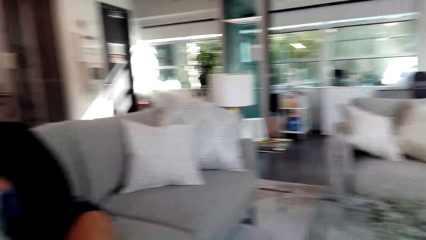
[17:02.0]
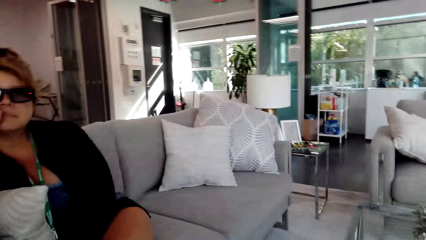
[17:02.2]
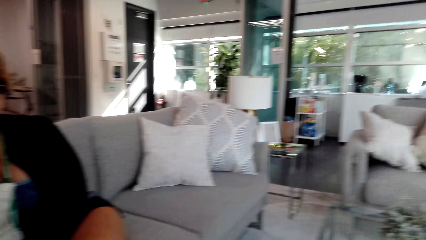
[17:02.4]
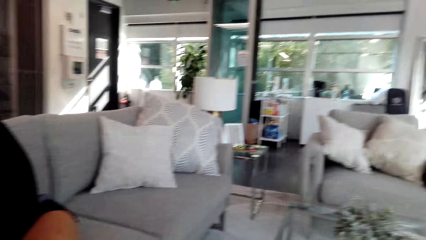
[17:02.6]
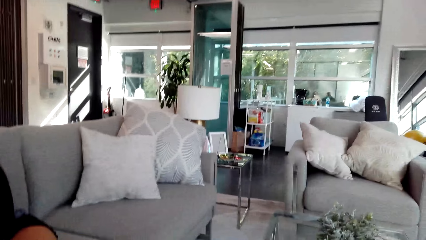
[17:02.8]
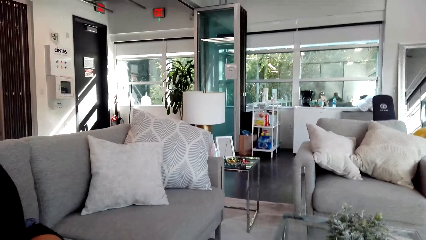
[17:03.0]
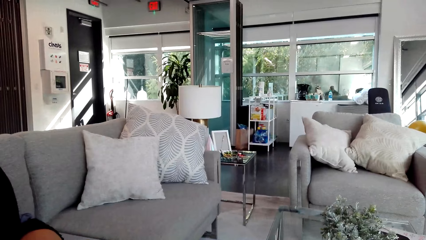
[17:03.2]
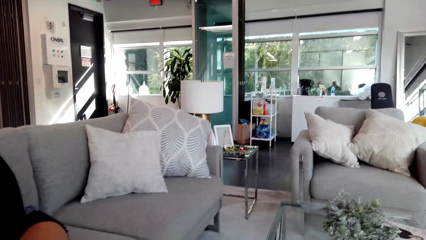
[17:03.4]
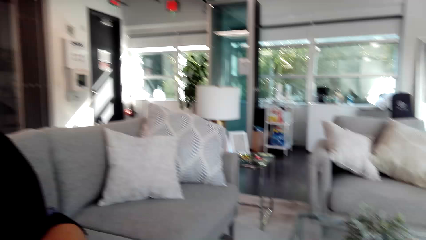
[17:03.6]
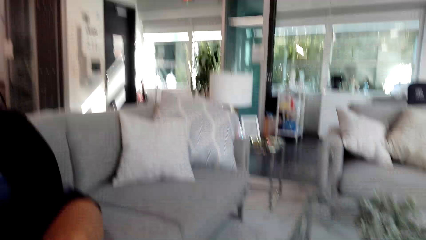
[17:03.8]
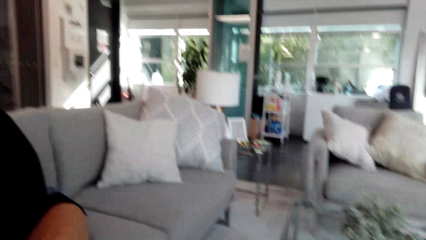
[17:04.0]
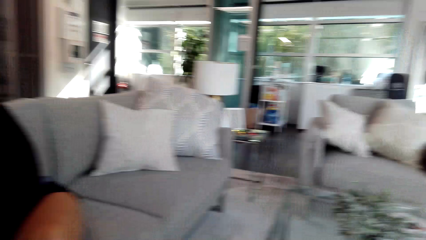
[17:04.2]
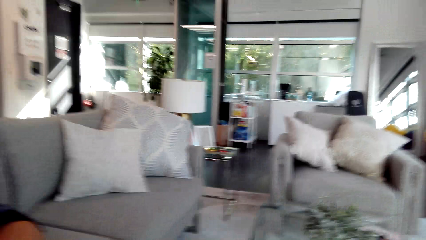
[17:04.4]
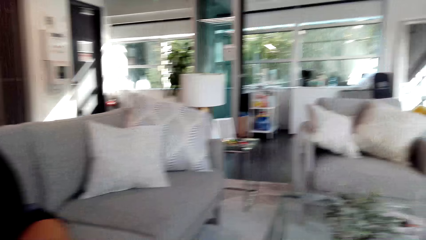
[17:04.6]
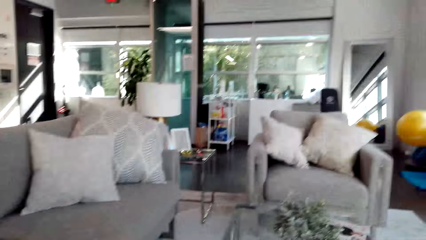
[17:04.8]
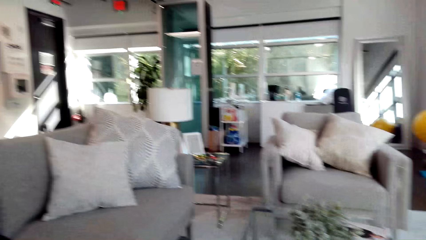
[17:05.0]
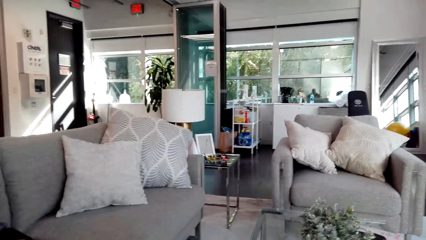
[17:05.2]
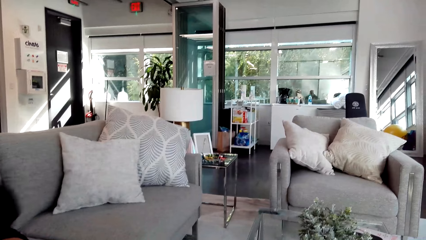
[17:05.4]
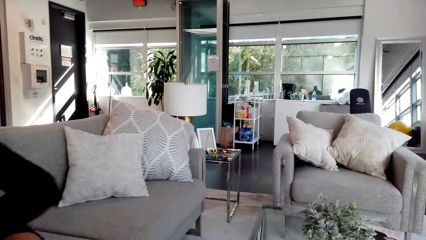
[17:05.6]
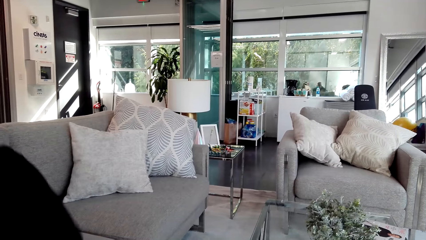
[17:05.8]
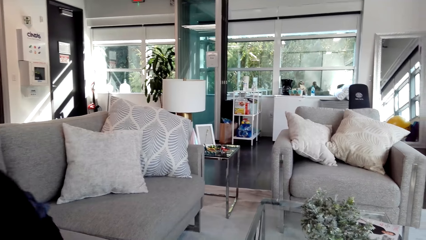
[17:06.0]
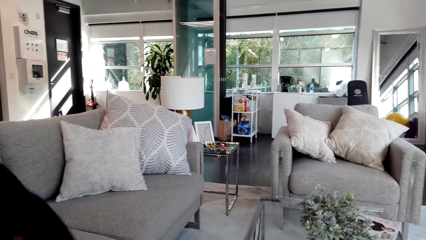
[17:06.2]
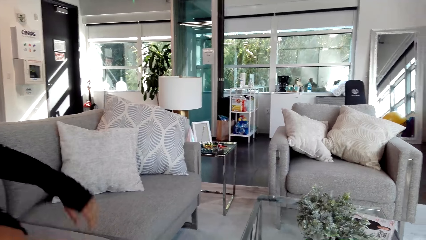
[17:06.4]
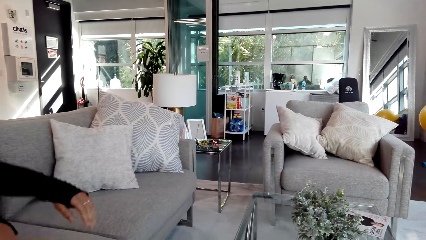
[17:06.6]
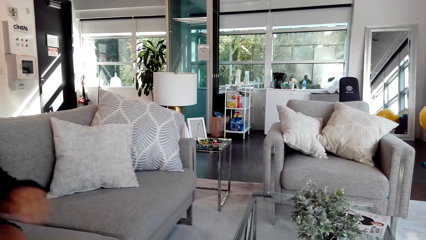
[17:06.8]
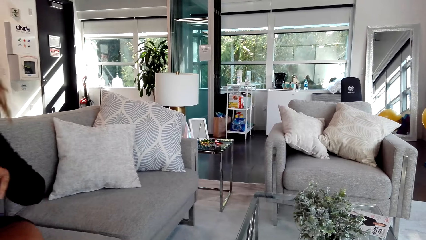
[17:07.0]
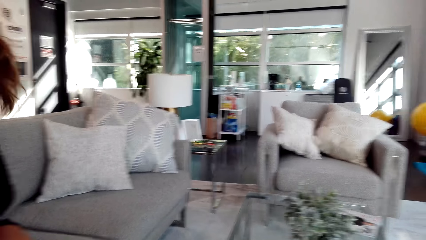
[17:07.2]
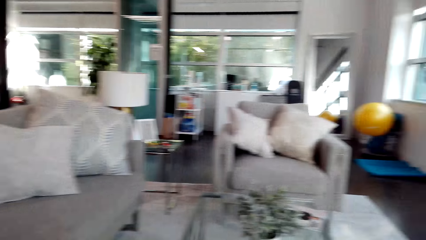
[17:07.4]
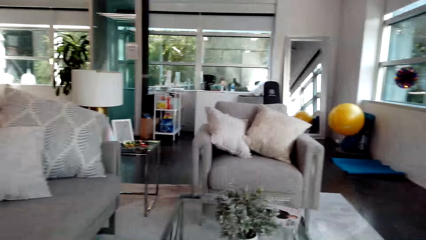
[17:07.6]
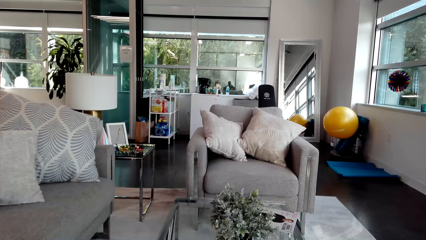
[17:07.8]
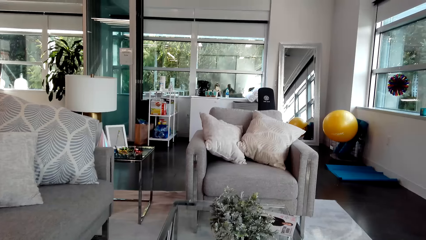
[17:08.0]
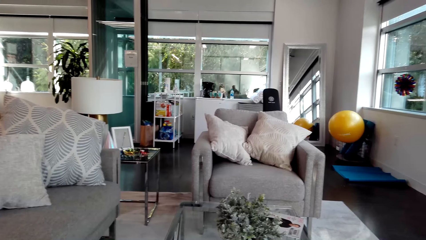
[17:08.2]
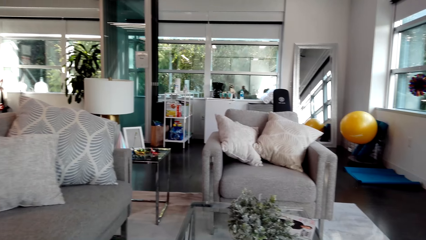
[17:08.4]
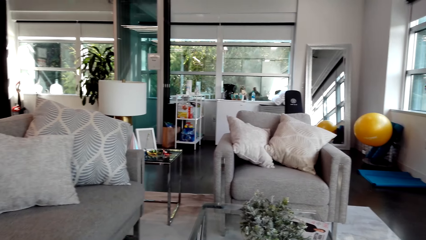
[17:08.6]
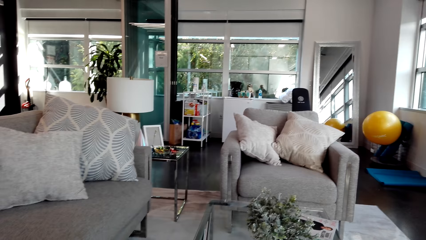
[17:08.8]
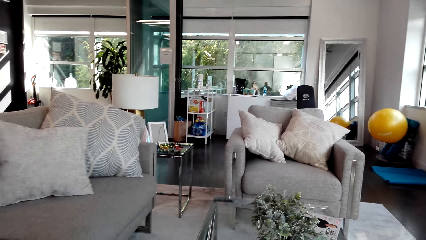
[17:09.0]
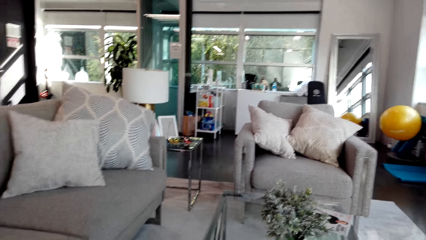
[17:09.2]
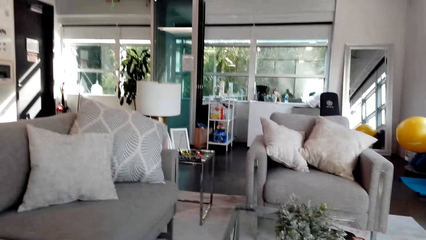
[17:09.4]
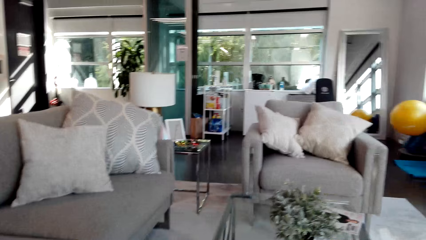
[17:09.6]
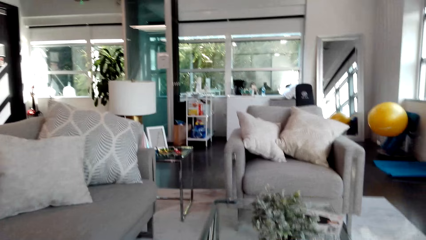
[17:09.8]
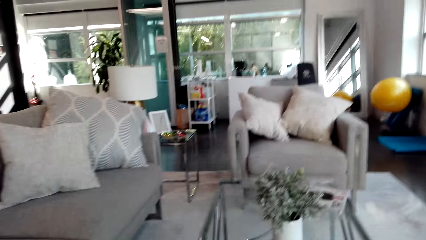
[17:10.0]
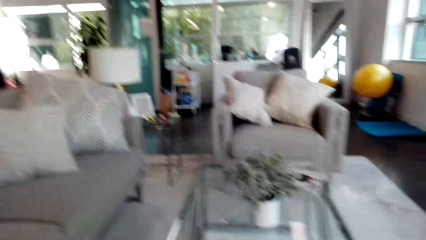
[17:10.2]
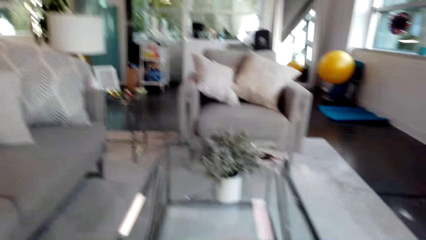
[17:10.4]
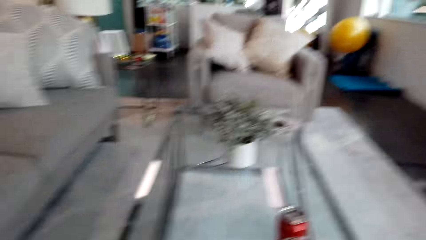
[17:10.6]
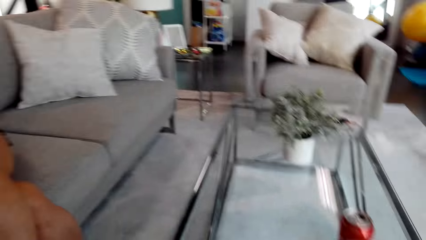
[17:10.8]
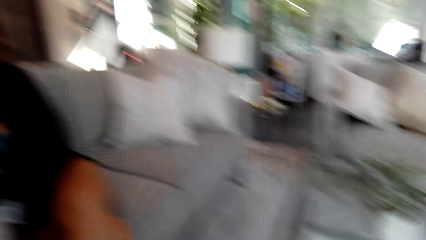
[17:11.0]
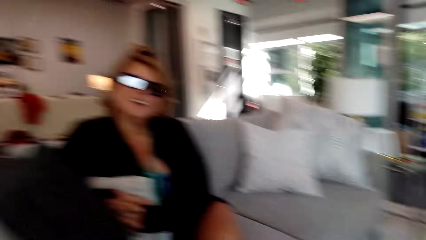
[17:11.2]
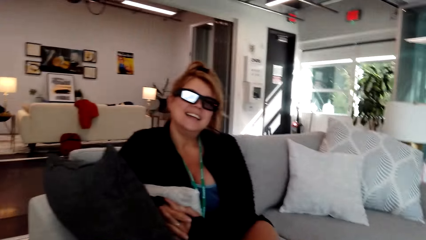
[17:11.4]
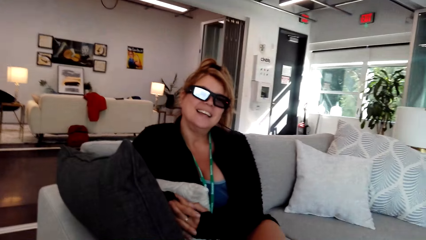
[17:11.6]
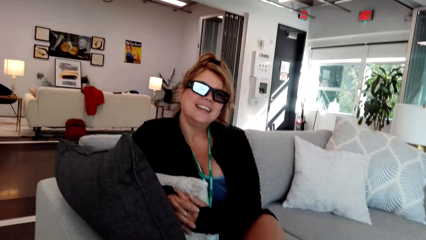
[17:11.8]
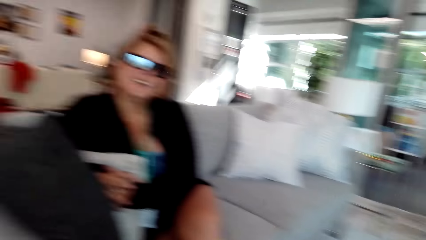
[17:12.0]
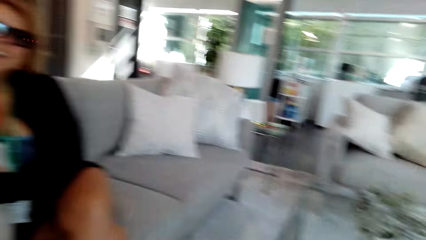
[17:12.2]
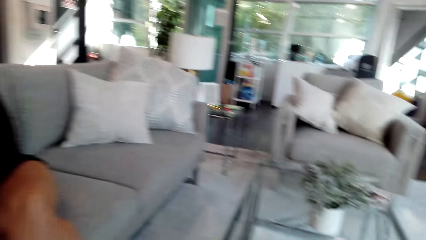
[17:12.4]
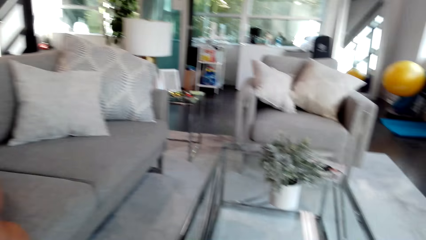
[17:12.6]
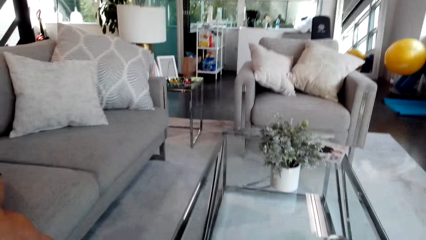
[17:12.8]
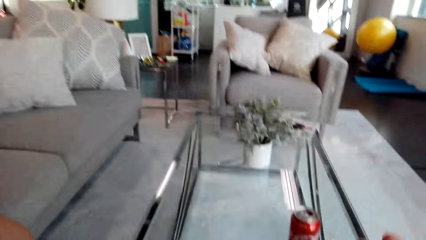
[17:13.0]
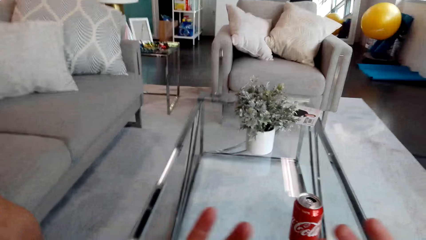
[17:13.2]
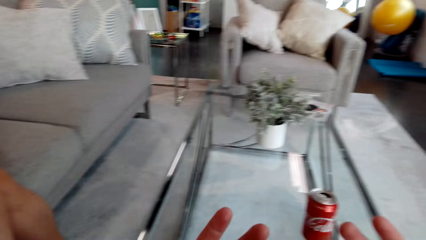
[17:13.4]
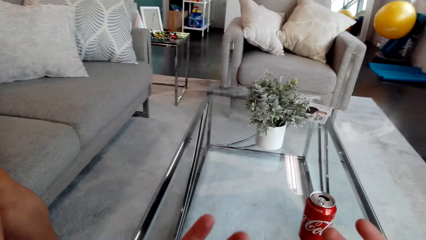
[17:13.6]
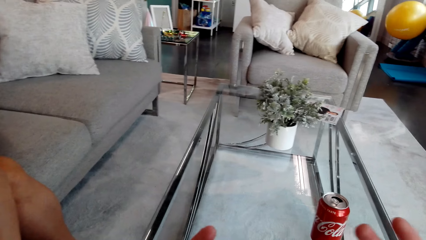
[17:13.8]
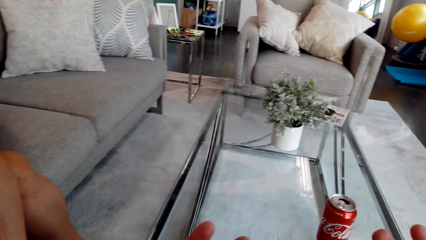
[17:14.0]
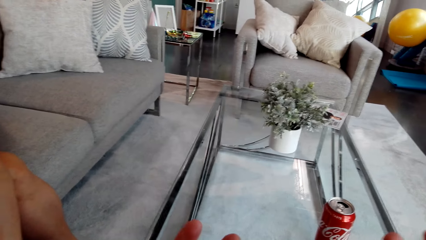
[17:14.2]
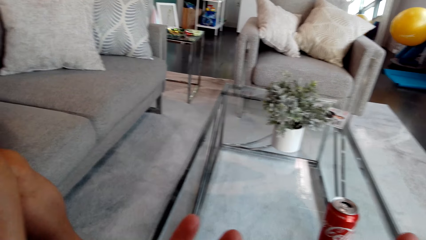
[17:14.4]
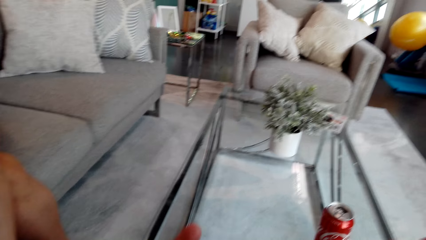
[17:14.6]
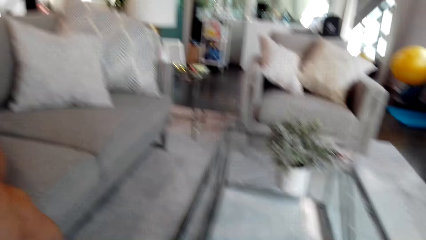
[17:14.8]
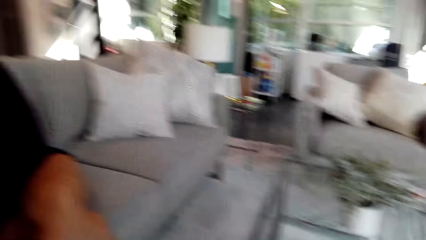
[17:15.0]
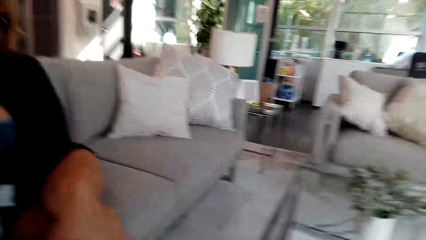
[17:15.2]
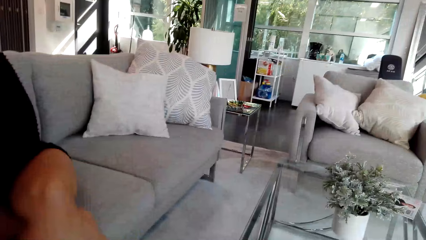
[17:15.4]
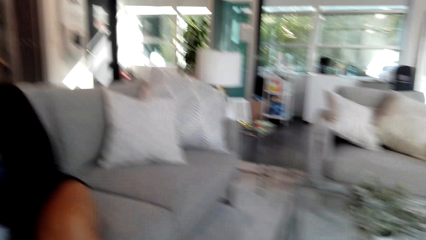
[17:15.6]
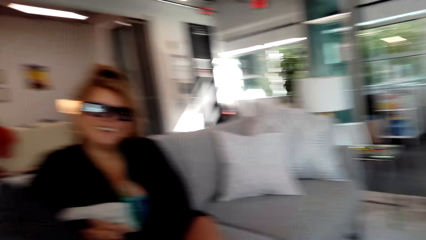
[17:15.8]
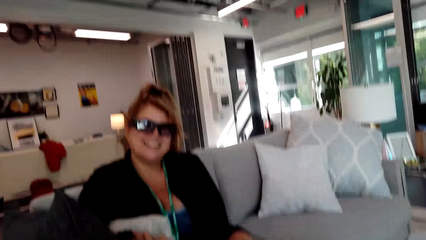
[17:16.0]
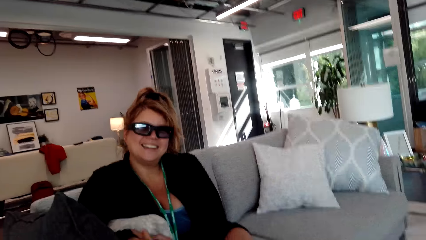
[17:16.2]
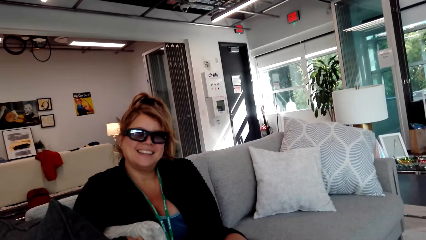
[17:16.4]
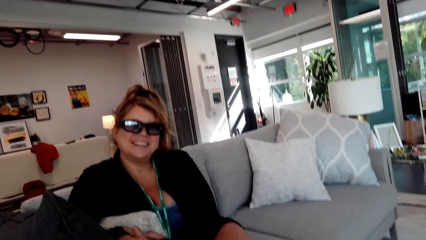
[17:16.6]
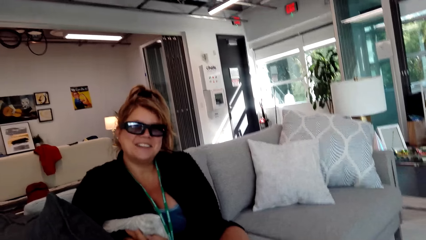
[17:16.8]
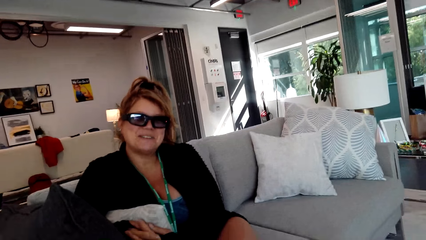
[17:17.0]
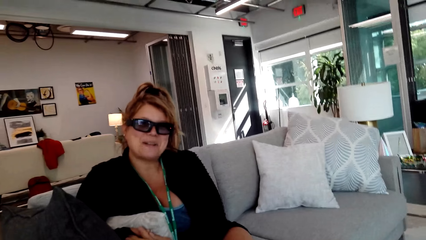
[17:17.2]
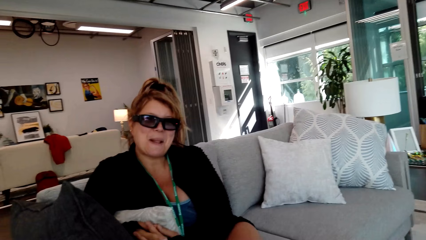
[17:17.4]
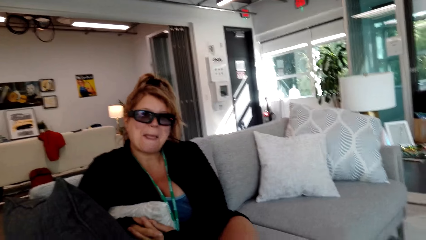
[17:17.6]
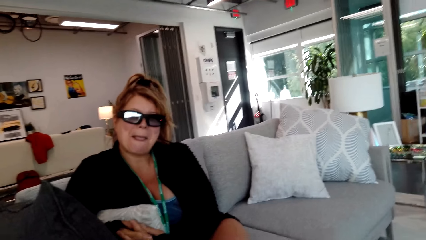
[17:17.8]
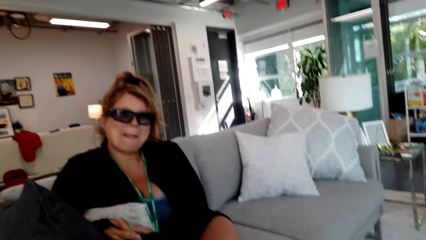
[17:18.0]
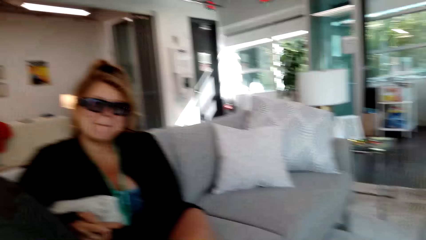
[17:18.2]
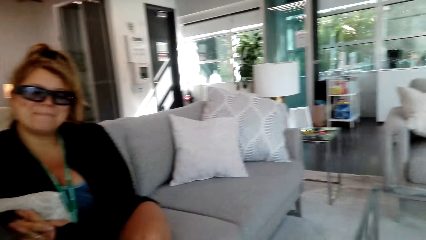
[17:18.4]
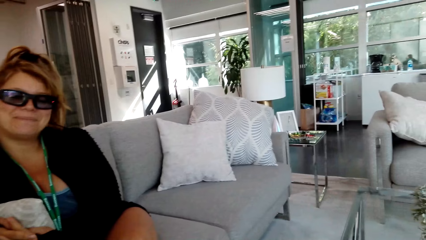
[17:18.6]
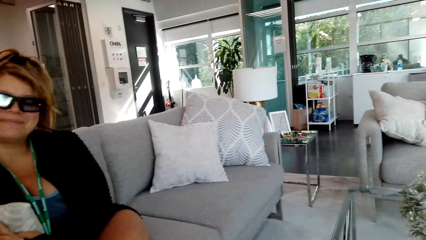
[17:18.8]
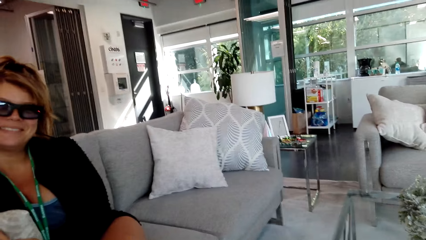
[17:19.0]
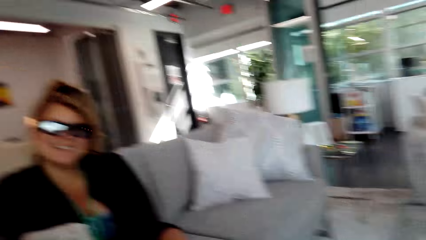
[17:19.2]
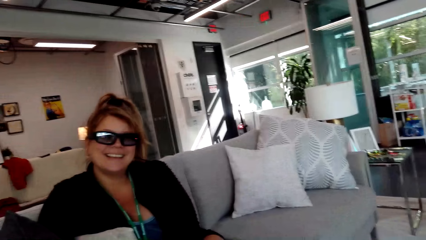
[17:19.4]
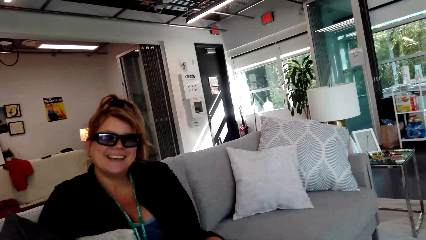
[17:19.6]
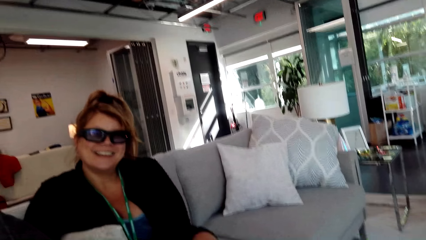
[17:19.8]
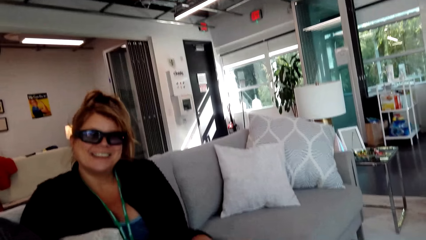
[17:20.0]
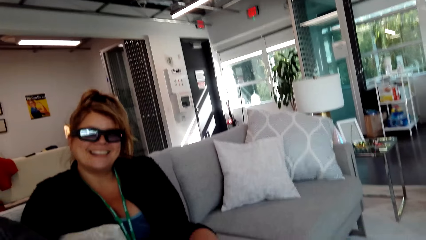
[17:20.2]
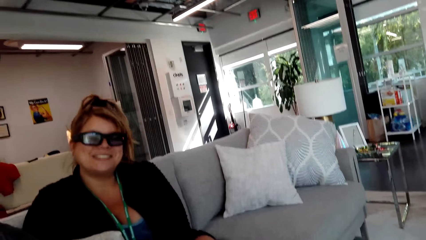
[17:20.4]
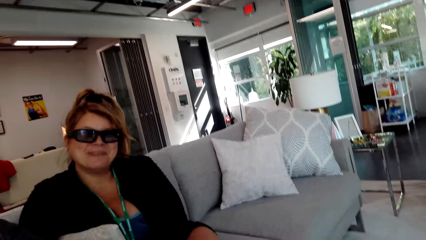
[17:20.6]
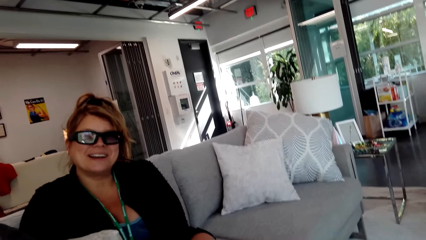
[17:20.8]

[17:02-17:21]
A woman moves the hand. The camera wearer moves the hand.
